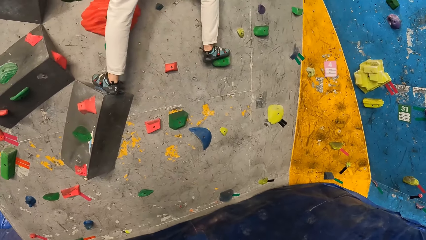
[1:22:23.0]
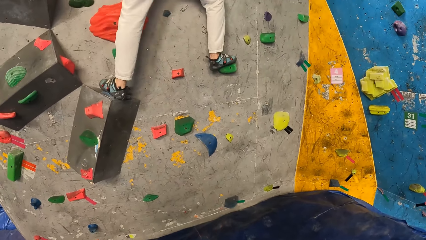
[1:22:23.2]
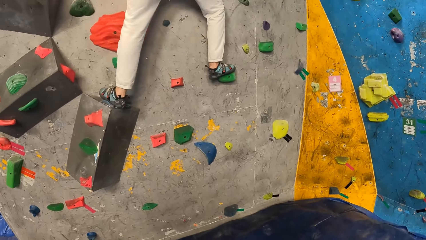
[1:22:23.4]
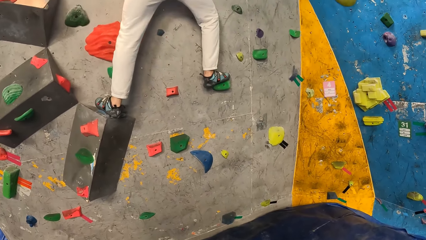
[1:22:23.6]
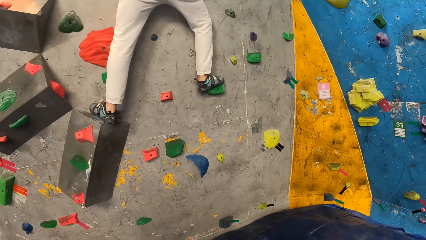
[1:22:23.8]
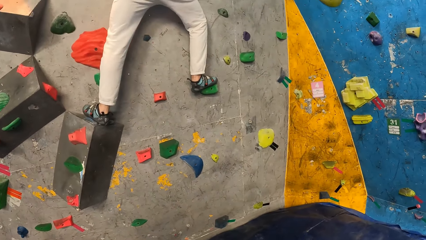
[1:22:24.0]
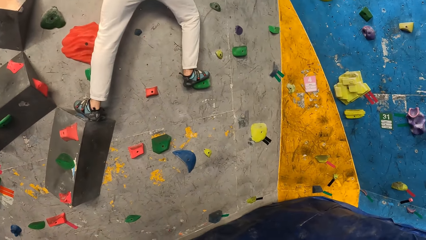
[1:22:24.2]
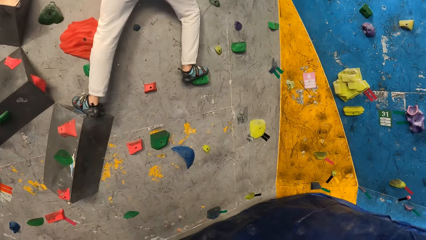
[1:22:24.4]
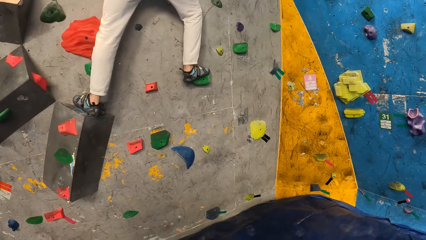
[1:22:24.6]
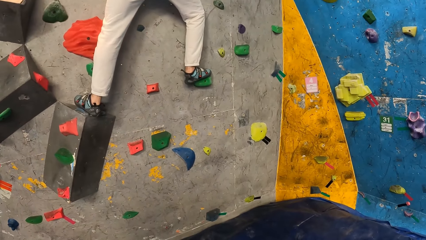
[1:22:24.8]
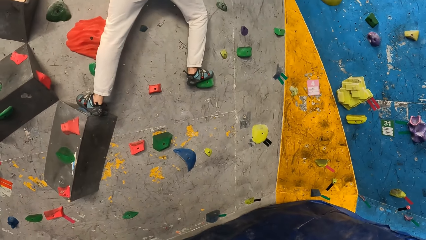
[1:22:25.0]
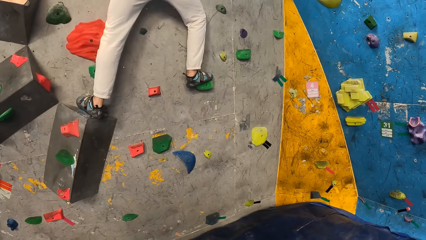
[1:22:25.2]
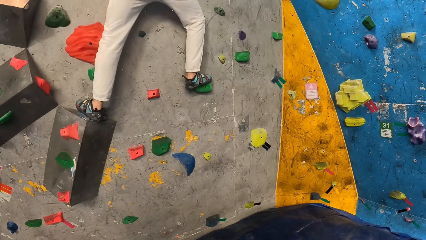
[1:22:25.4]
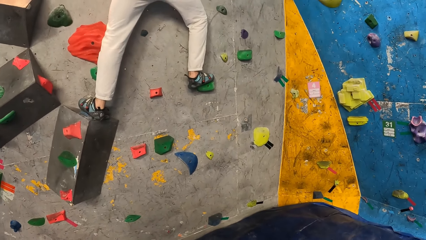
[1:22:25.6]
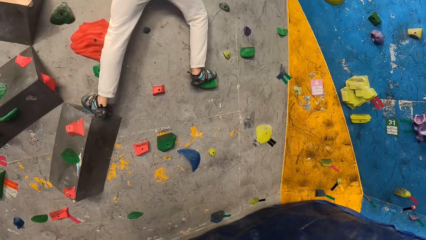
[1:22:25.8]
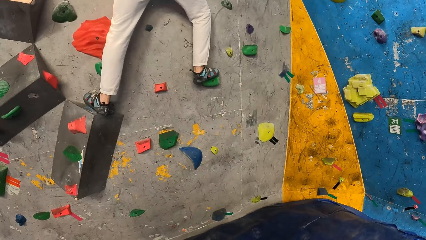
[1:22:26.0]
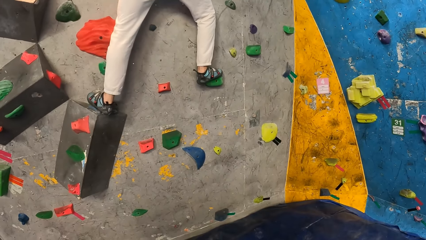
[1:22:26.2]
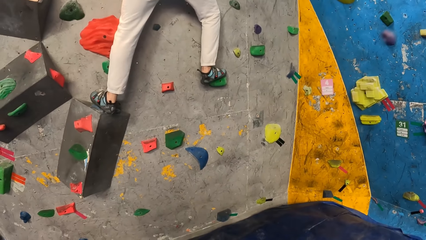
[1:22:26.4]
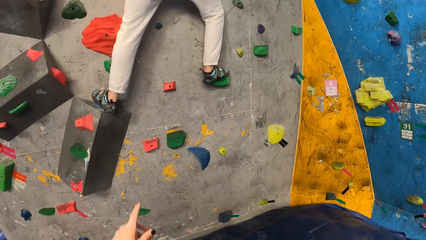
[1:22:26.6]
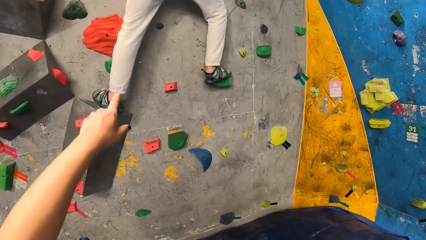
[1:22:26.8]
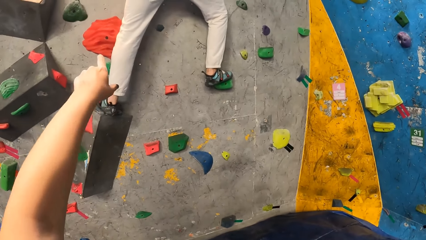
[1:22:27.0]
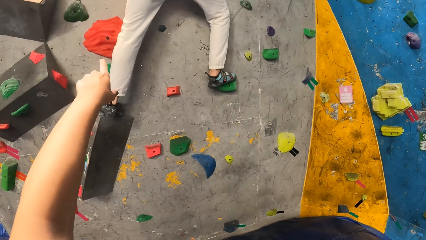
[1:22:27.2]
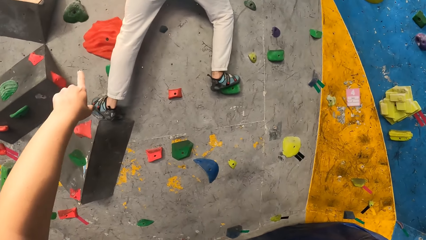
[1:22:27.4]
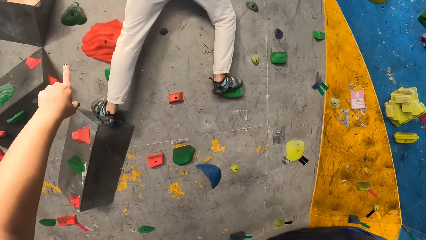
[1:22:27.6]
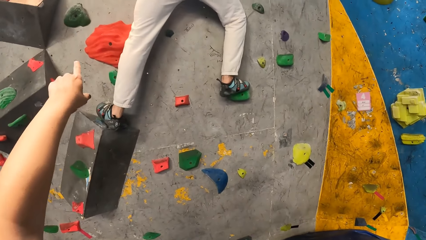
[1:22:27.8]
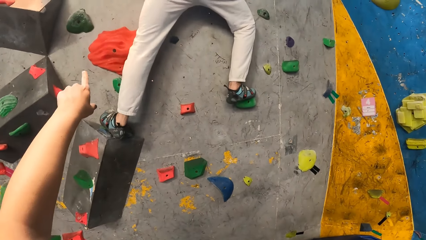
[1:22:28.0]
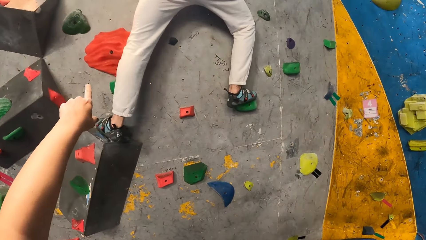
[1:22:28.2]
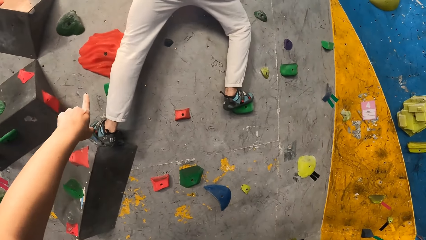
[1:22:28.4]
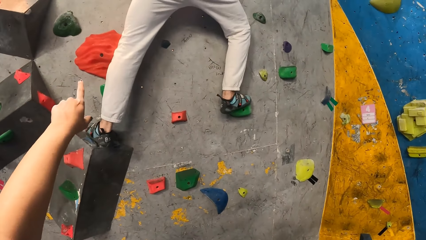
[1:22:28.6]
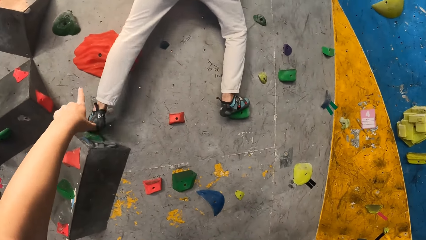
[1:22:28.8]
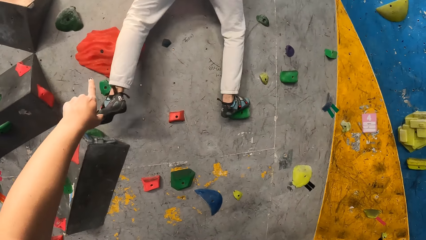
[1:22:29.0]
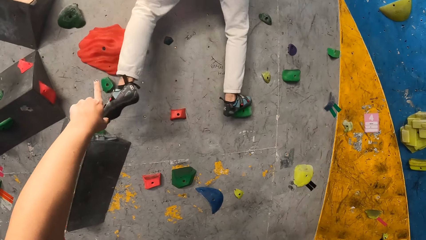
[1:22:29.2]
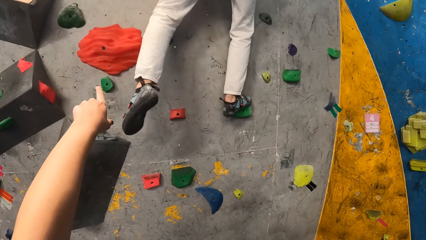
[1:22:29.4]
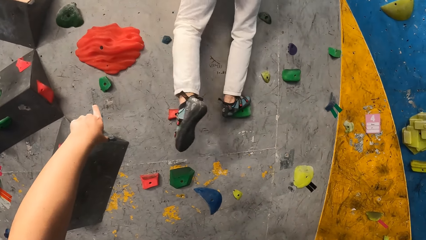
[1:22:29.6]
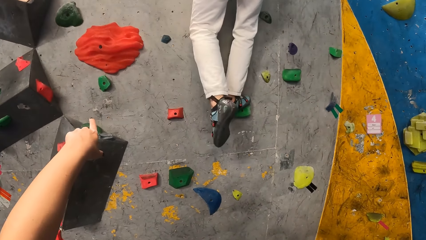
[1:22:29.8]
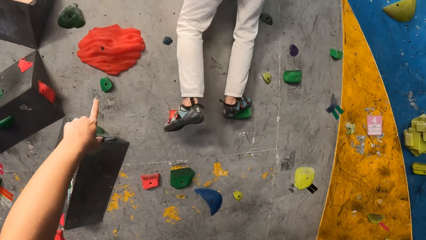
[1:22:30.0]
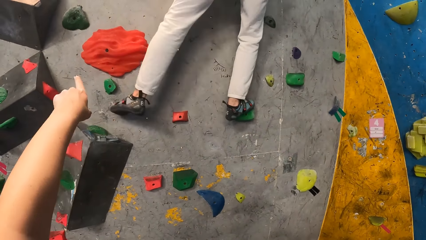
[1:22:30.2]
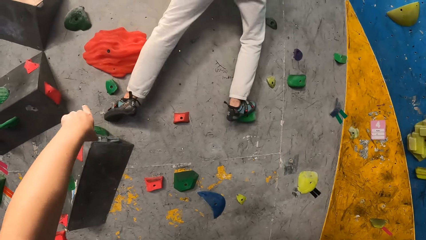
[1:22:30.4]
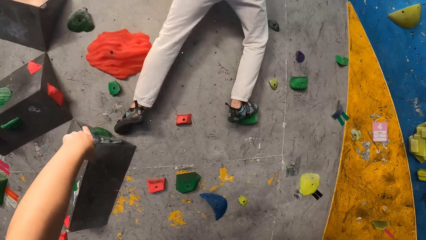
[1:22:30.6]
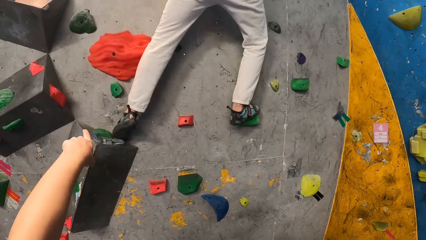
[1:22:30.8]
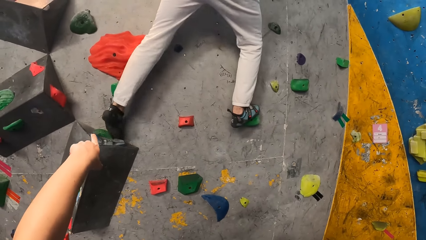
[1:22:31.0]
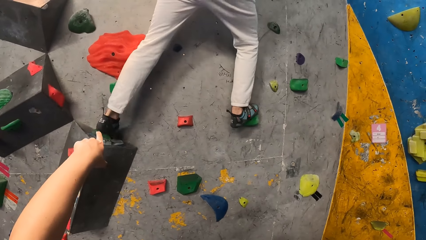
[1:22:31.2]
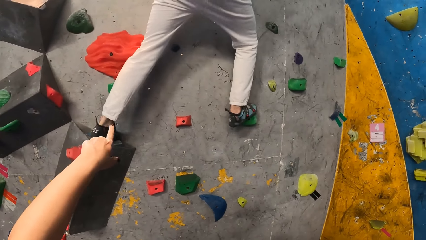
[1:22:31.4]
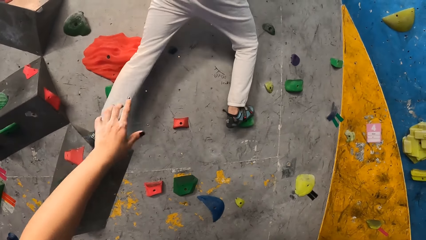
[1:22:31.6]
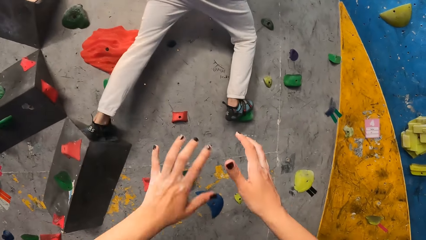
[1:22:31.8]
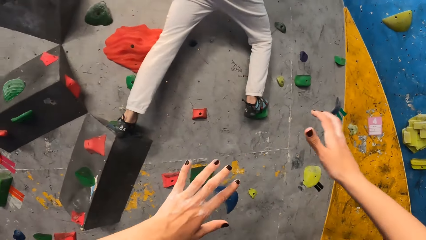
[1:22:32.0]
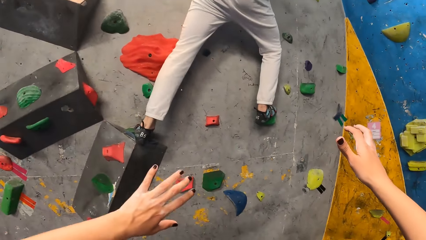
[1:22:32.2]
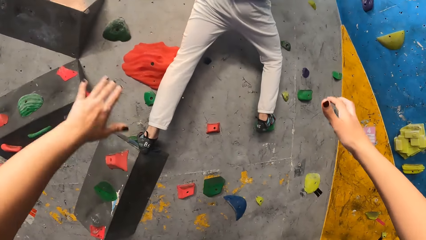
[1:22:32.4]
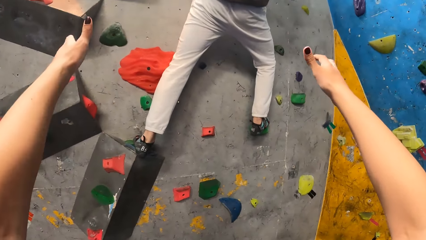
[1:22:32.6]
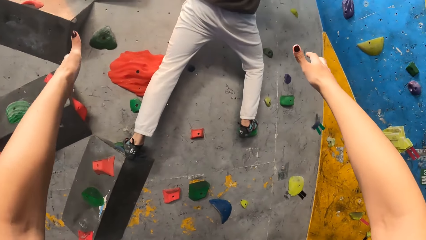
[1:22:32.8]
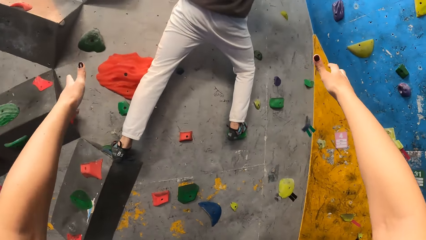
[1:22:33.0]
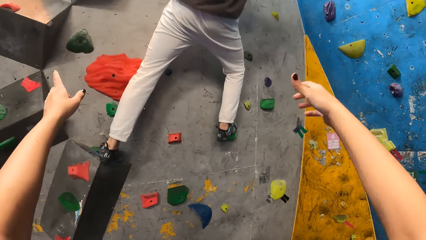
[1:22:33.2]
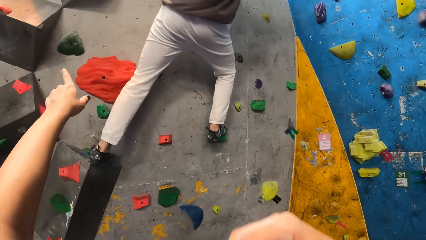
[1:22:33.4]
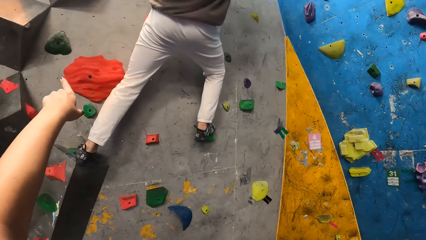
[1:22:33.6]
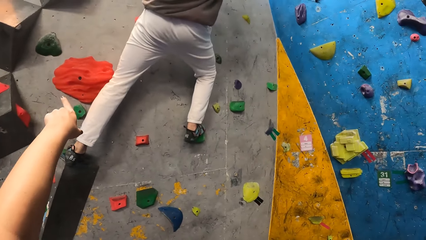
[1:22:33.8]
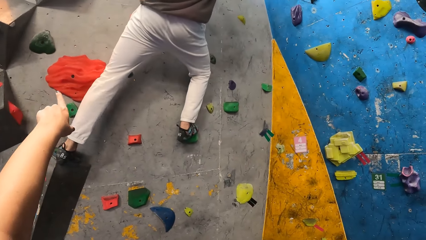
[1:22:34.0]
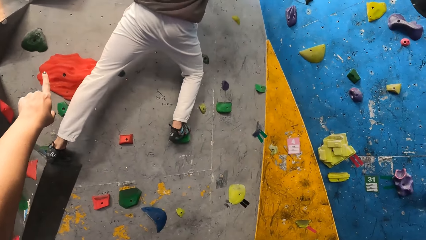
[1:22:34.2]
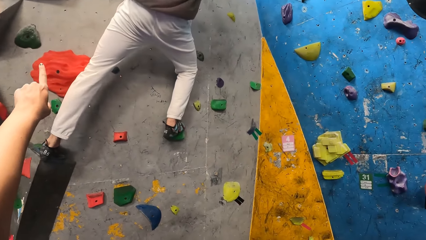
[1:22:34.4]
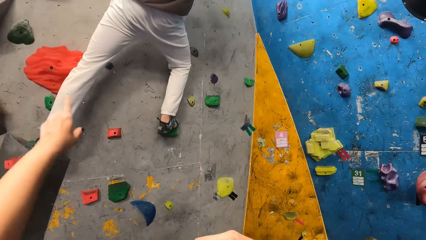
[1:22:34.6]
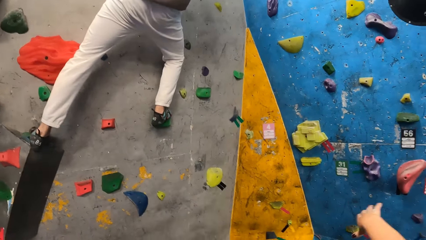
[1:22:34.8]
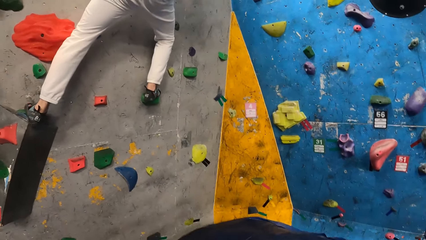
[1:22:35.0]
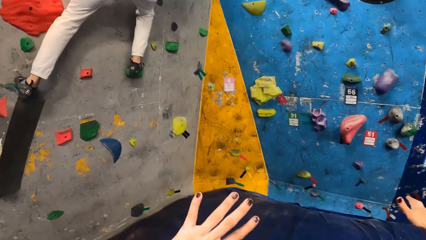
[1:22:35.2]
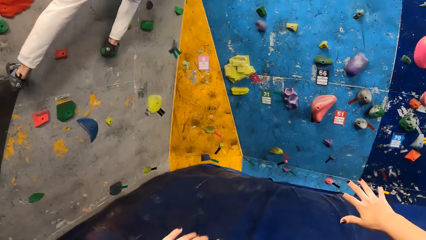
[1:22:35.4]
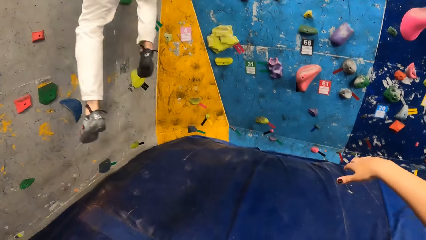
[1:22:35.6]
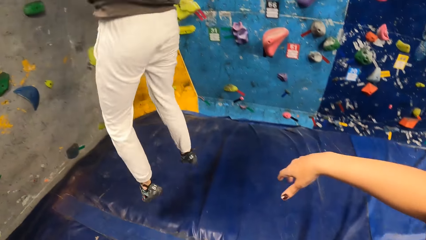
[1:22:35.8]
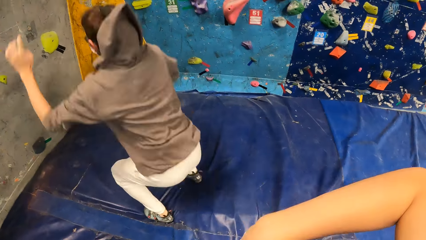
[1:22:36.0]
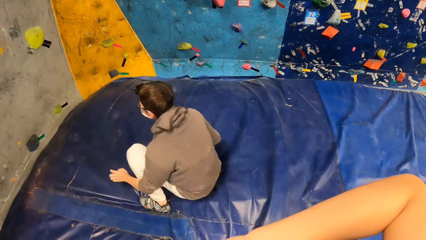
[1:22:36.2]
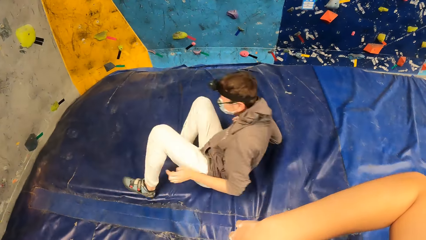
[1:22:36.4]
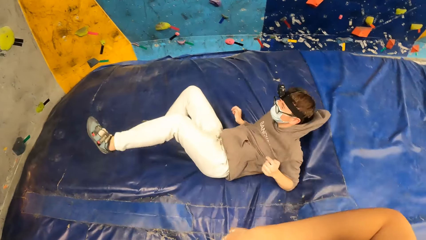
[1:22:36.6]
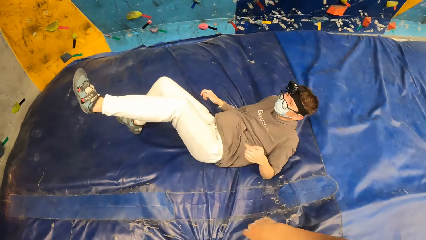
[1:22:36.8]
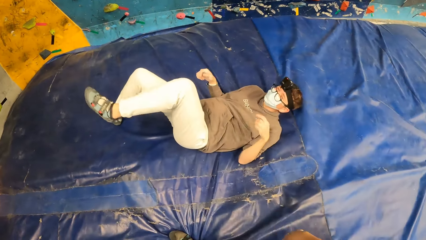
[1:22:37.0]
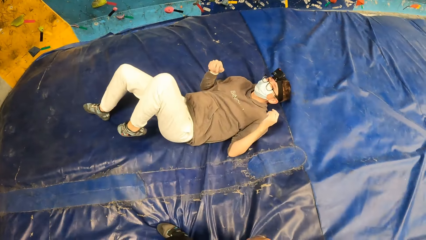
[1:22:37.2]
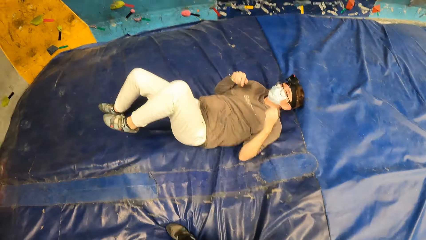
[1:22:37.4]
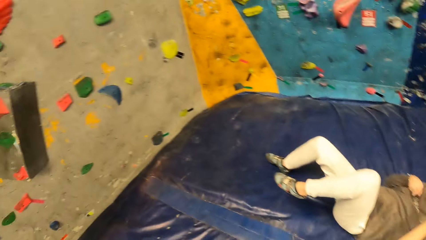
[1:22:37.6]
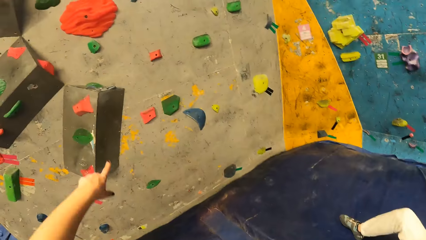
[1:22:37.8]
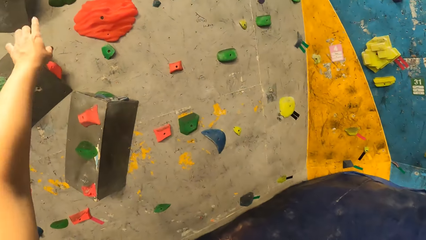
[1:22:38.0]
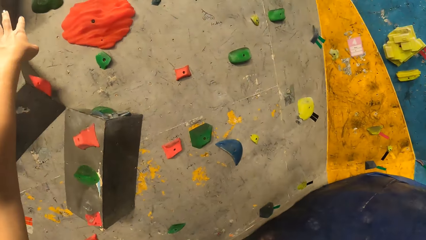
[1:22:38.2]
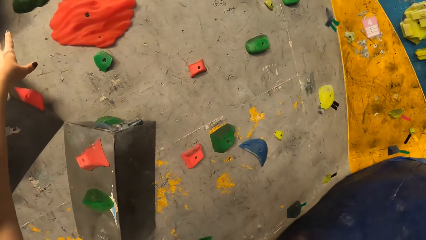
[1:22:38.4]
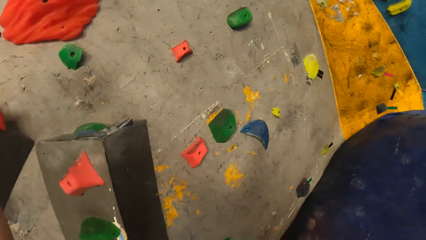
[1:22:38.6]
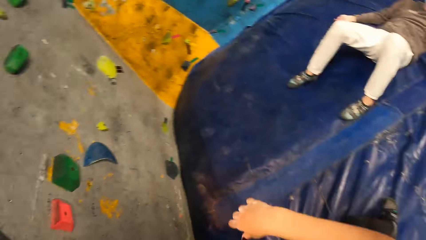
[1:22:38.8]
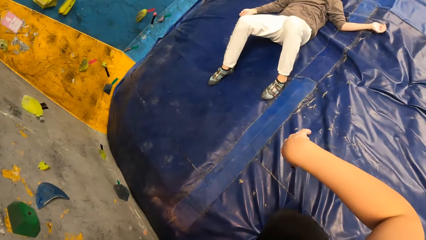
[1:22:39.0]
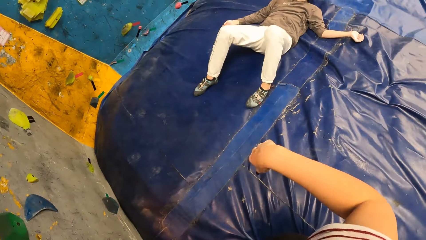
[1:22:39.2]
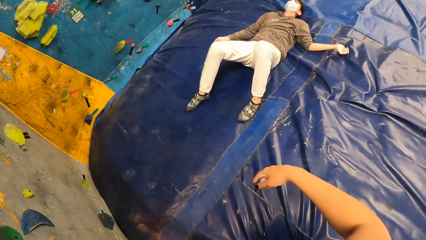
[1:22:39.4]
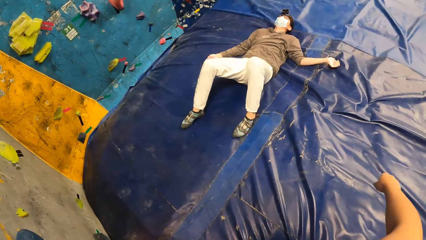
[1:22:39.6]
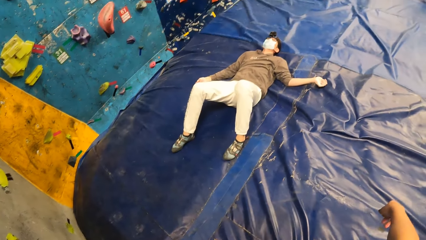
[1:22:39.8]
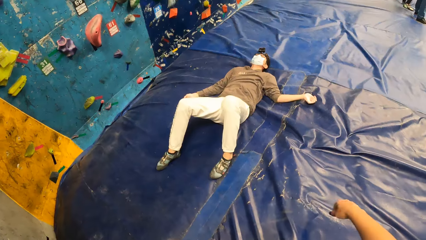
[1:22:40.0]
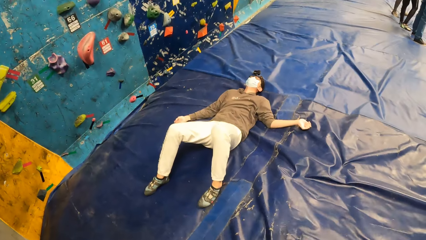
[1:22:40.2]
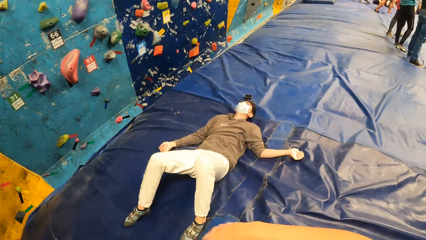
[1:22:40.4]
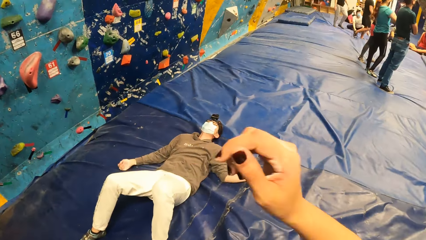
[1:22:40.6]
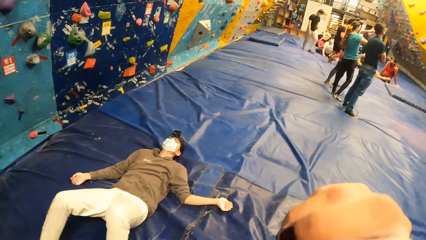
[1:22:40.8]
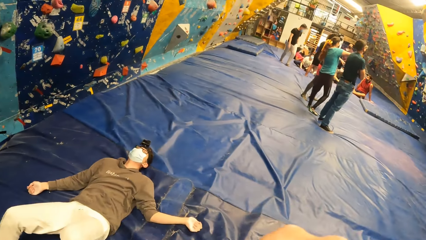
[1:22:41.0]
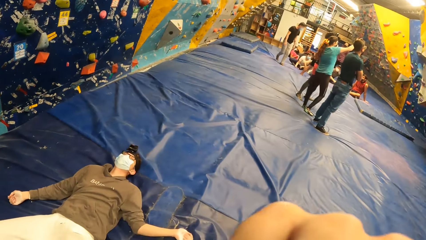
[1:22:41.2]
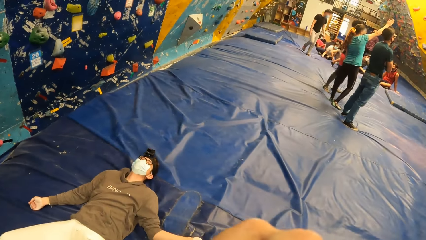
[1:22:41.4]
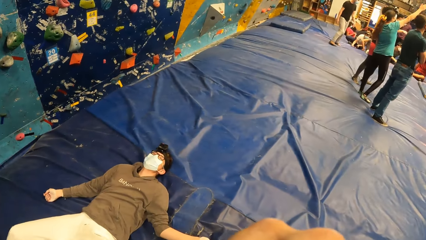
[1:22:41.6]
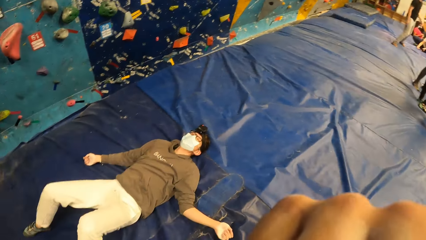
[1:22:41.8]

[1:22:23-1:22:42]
The camera wearer instructs the man. The man lies on the landing mat in the wall climbing gym.
